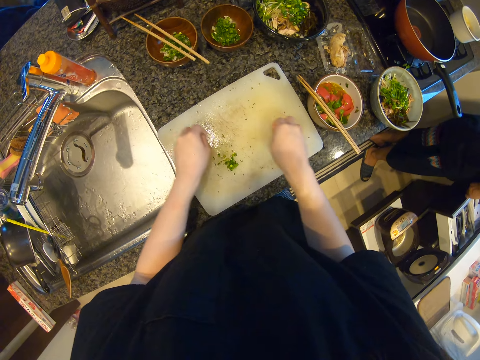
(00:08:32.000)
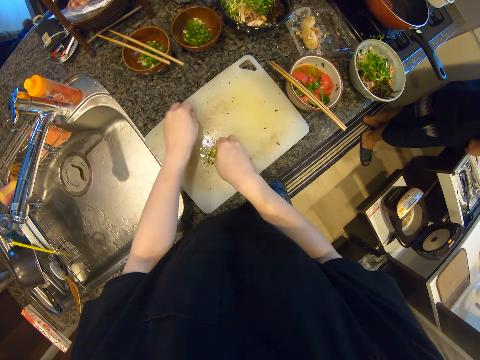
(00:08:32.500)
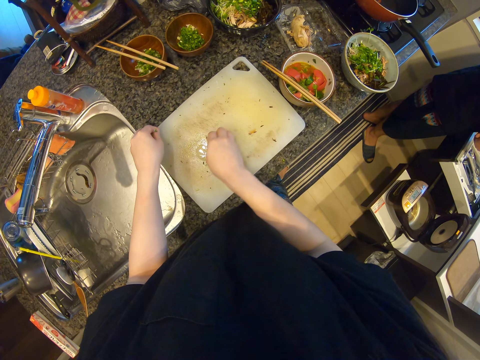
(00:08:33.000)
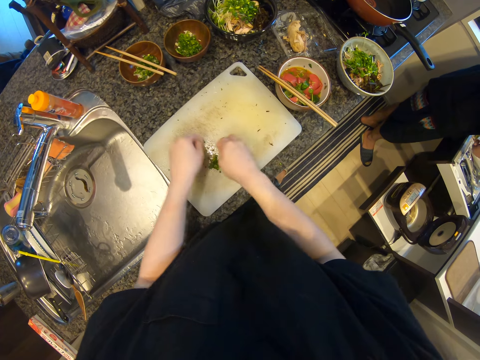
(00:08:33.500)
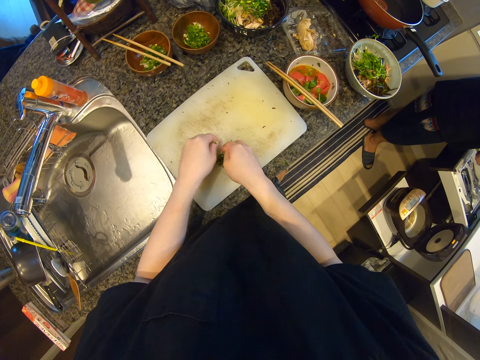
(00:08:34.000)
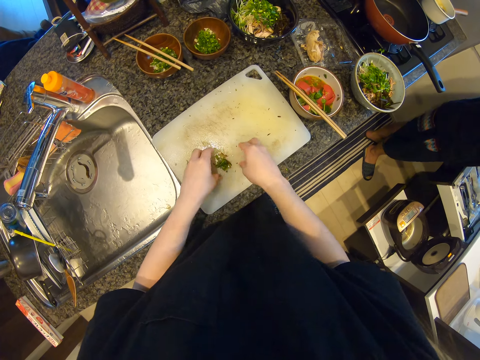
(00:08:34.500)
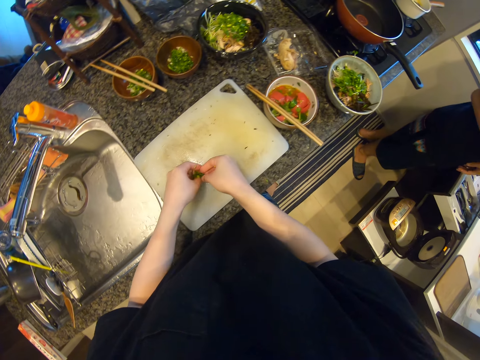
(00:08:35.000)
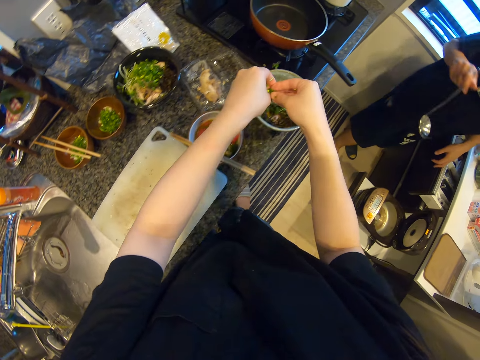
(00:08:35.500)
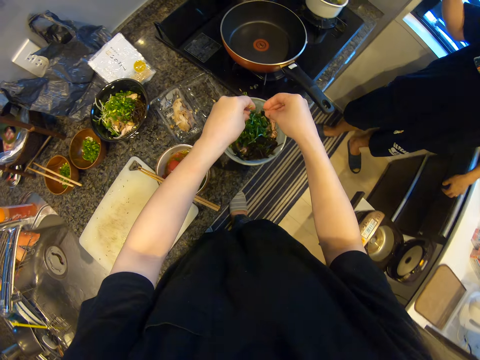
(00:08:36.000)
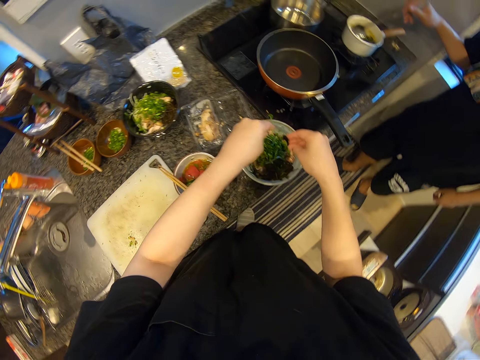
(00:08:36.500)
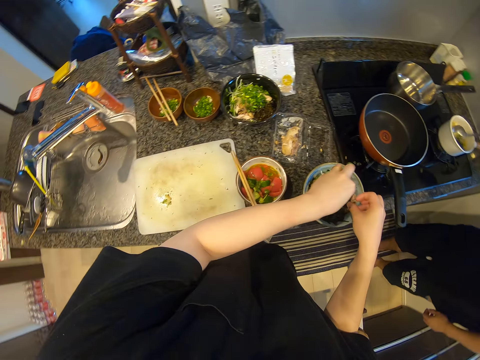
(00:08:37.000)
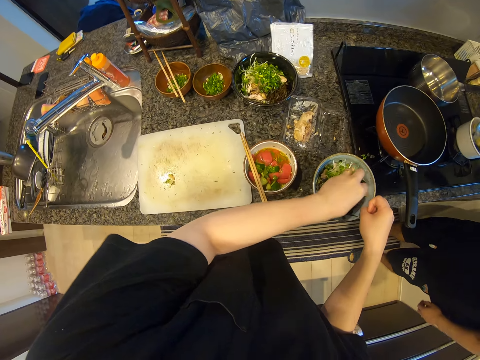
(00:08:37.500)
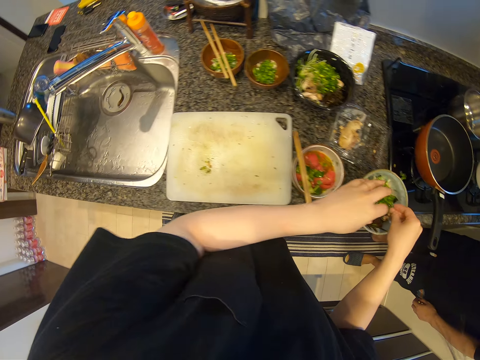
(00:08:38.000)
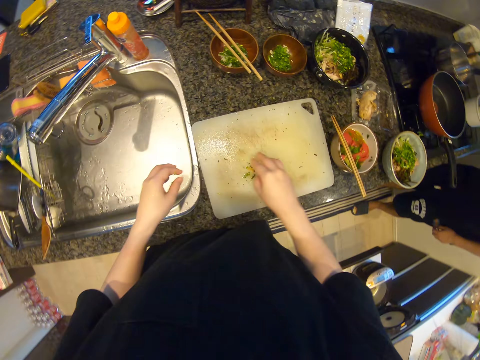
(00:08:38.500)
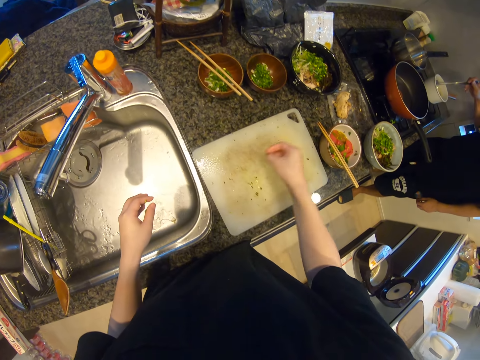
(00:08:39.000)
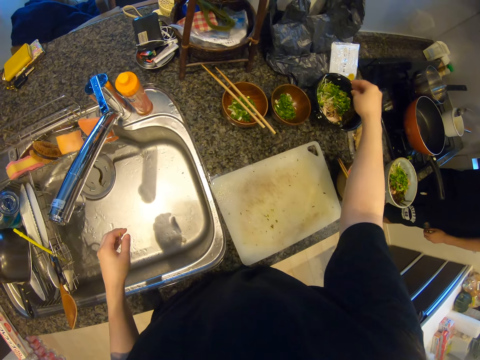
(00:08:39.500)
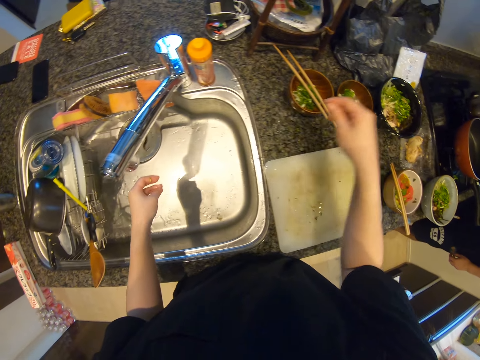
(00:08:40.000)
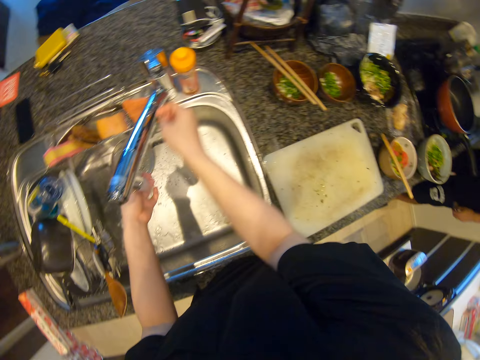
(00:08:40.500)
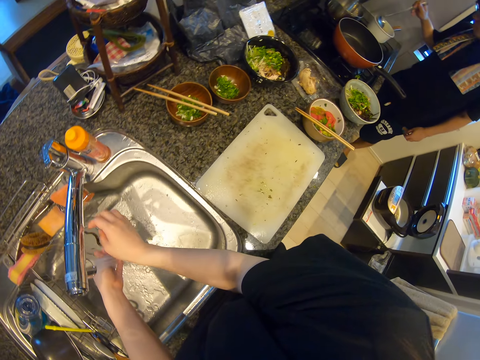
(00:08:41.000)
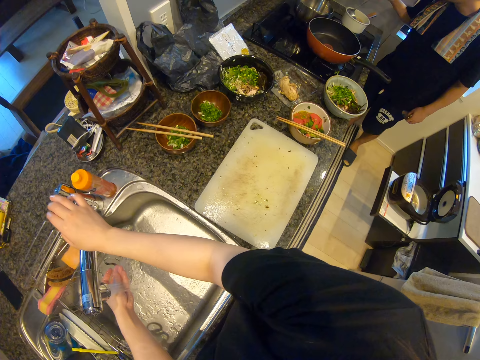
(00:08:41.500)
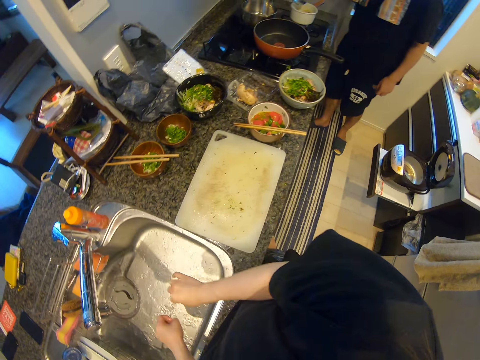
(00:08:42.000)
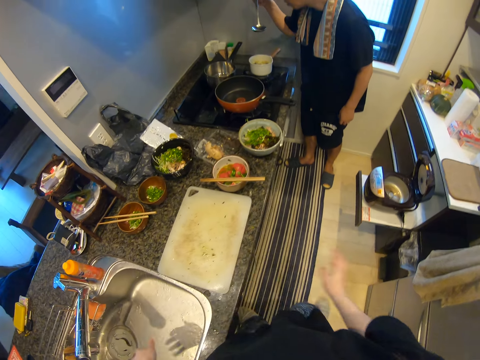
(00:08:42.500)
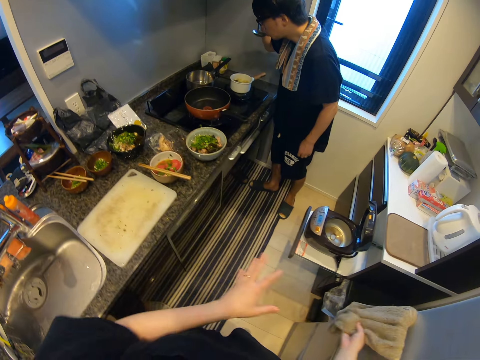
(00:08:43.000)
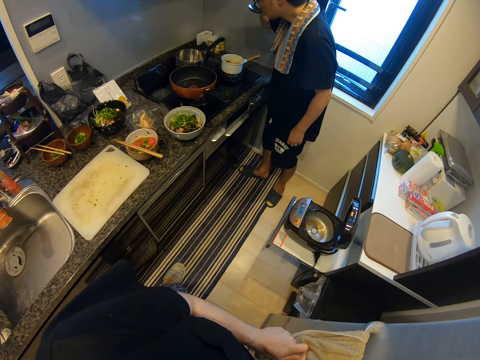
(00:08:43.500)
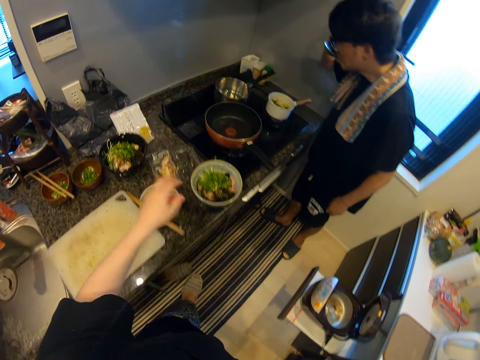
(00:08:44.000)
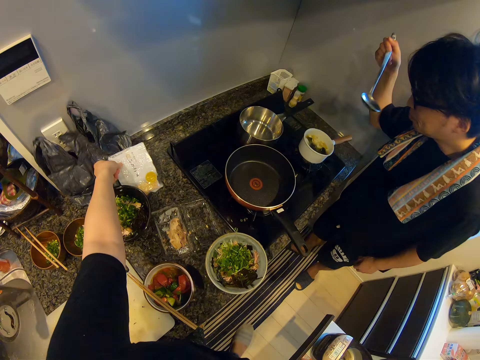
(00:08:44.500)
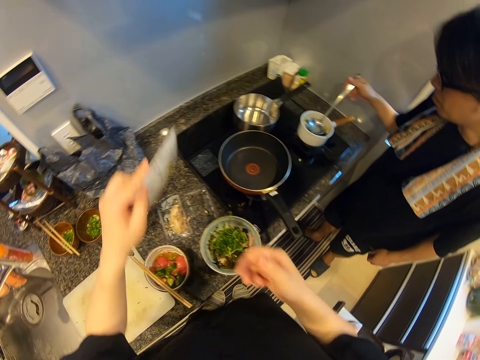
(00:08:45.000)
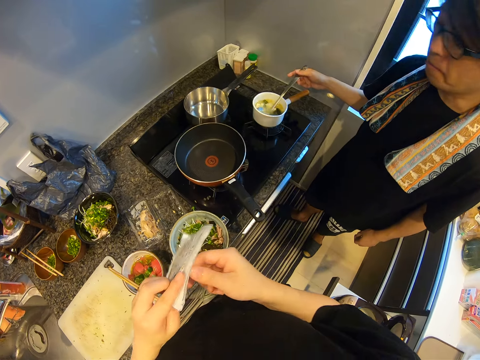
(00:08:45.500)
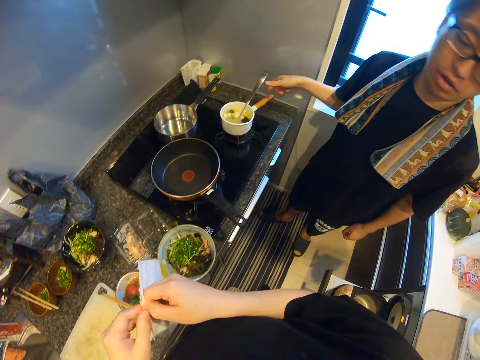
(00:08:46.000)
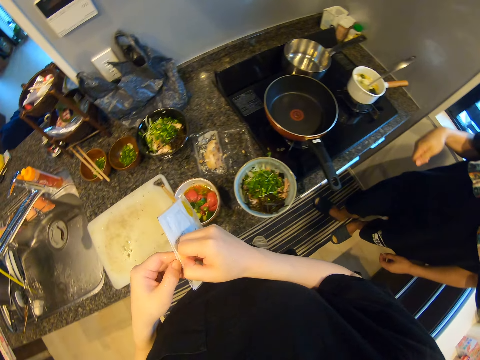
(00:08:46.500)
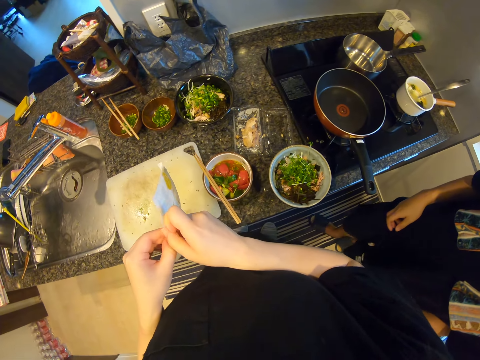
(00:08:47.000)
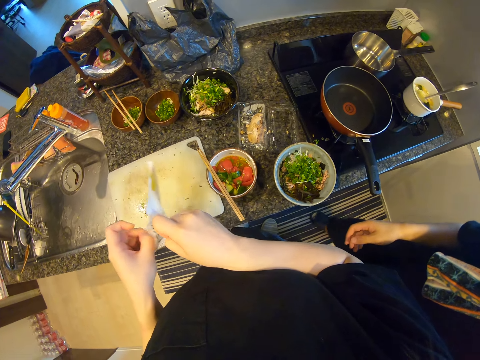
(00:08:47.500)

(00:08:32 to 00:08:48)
The camera wearer picks up something. They put the object in a bowl. They turn on a tap. They wash their hands. They turn off the tap. They wipe their hands. They pick up a pack of something. They open the pack of something.

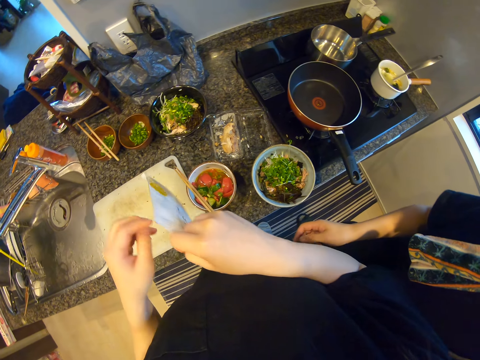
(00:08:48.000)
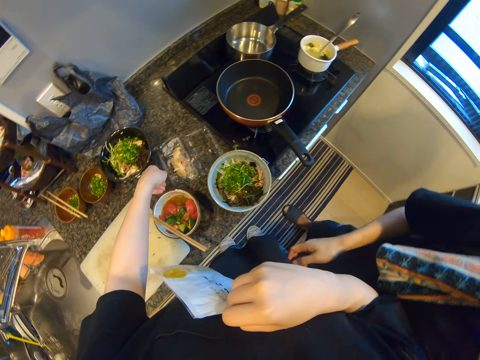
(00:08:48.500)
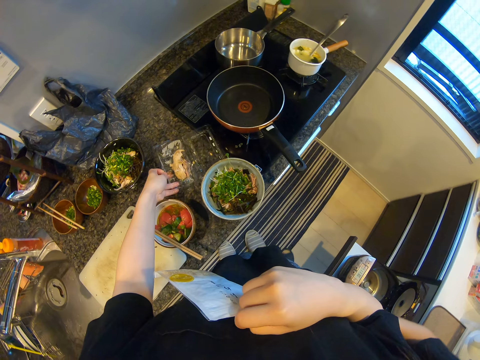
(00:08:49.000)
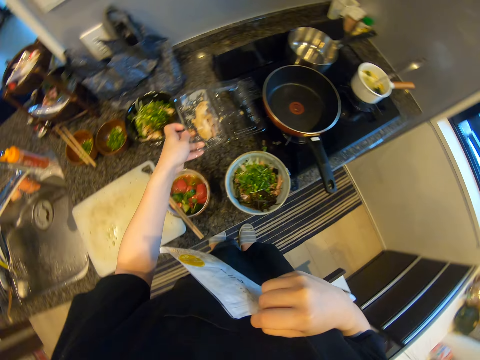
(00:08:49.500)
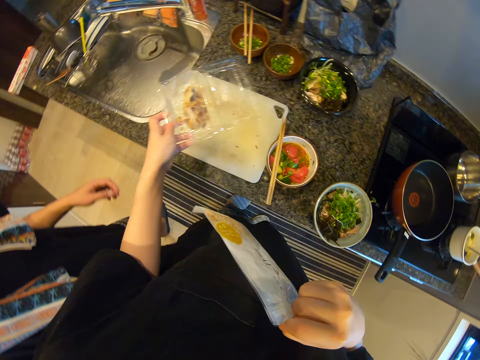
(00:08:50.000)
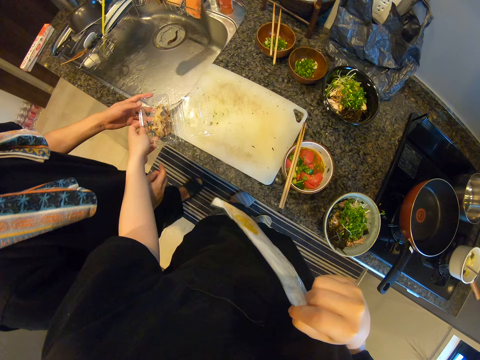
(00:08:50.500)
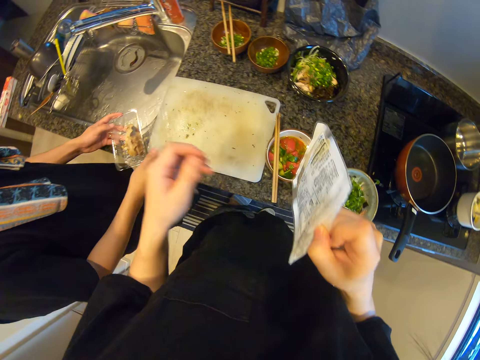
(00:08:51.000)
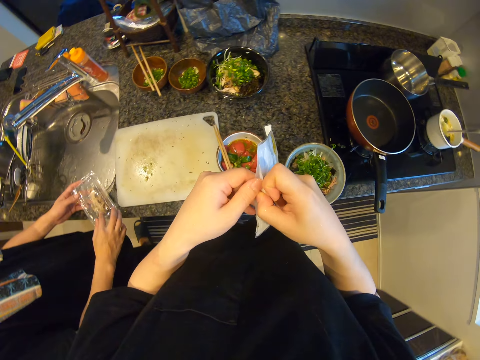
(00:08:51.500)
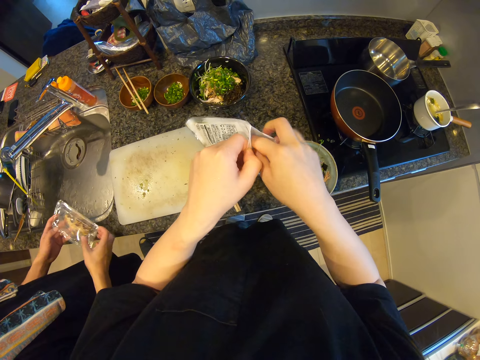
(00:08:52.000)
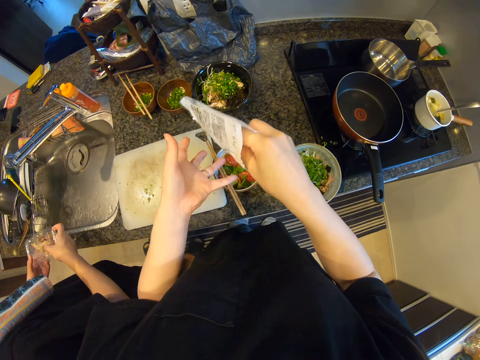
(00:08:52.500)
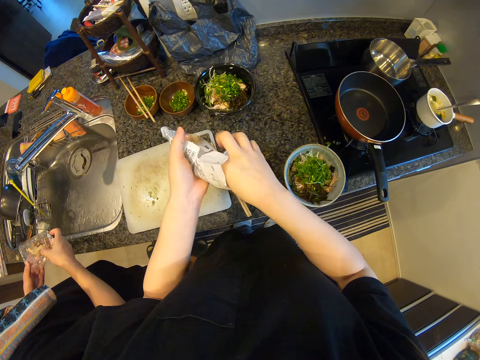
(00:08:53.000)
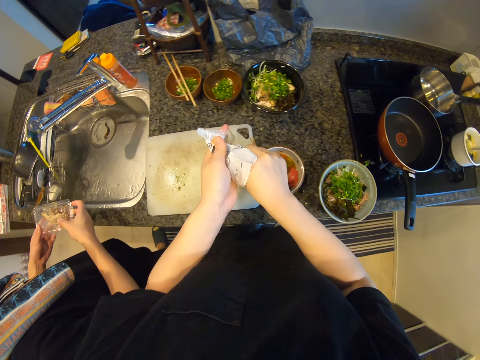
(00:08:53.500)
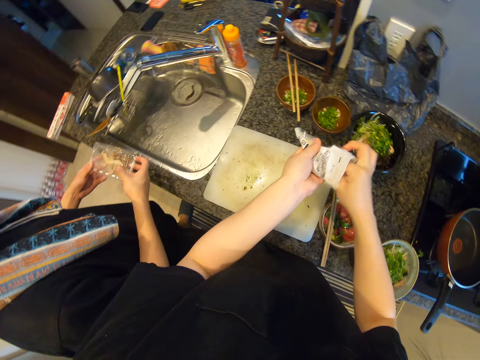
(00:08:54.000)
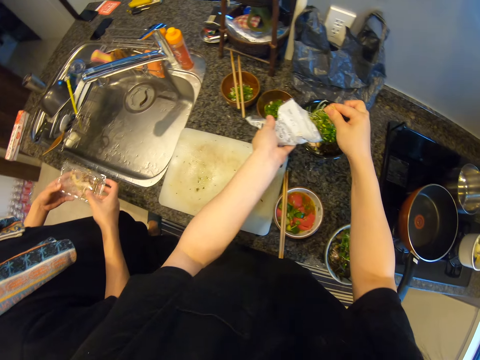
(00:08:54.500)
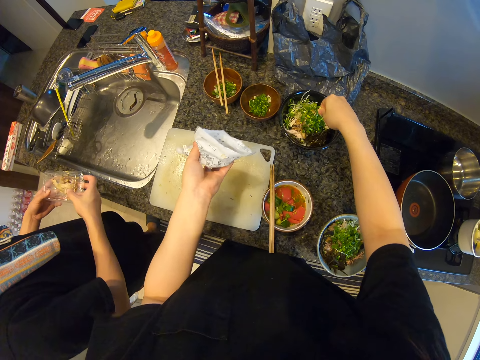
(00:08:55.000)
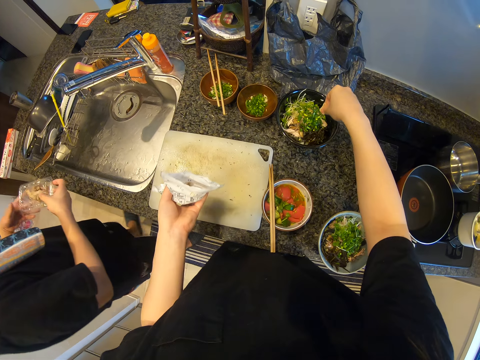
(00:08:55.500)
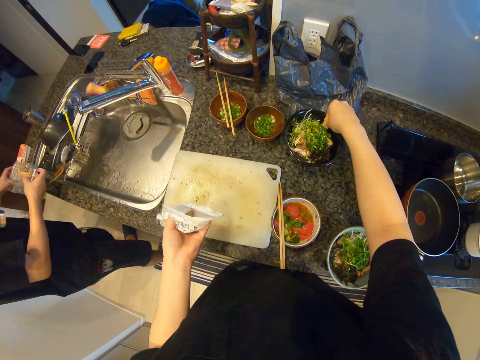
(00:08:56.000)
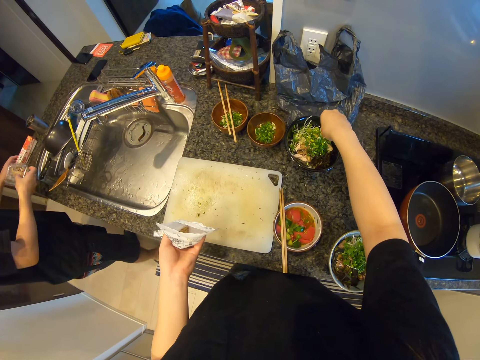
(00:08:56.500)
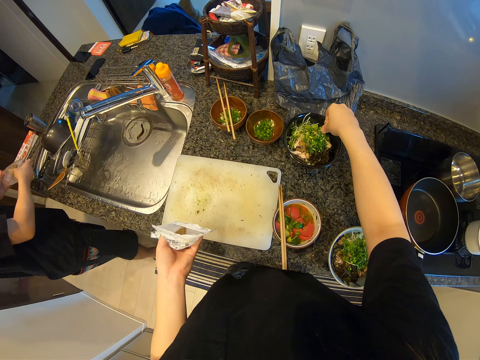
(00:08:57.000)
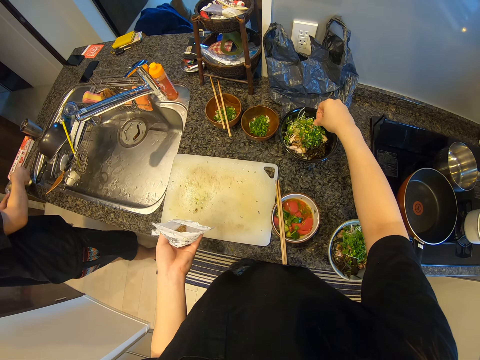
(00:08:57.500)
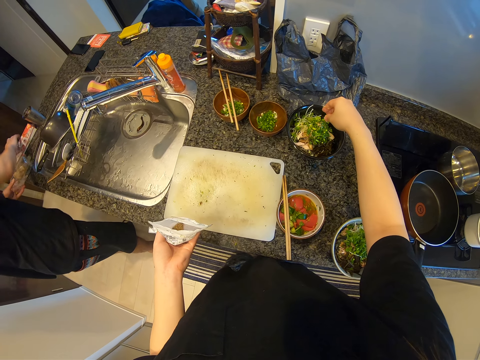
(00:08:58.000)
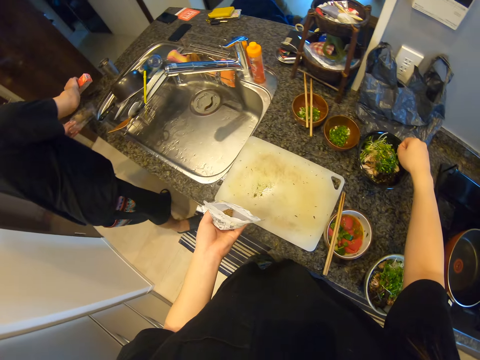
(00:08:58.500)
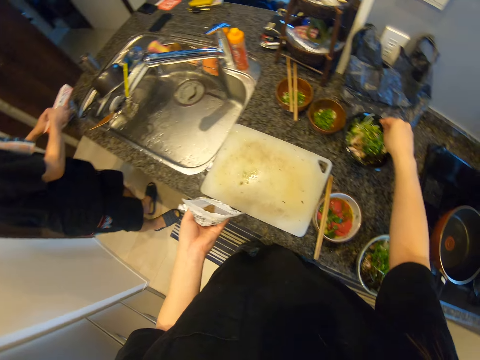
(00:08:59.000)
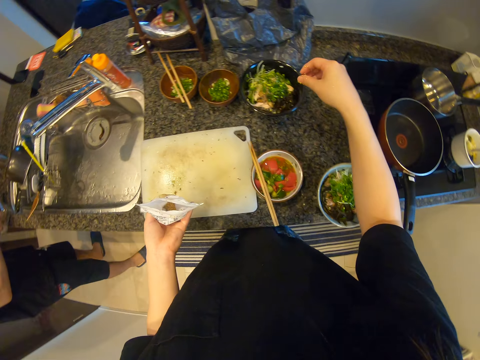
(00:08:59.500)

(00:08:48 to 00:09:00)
The camera wearer converses with a man. They pick up a plastic tin of meat. They give the plastic tin of meat to the man. They open the pack of something. They pinch something in the pack. They sprinkle it in the bowl. They converse with the man.
